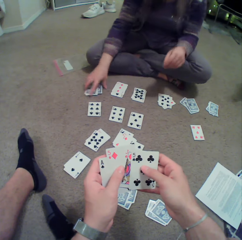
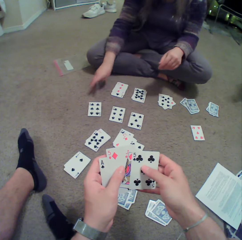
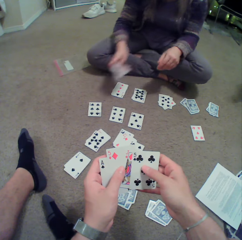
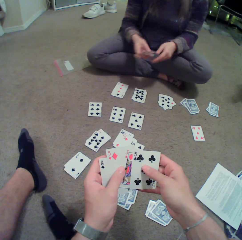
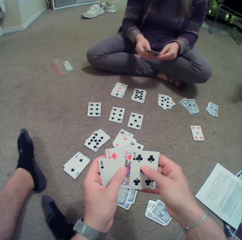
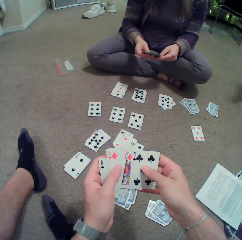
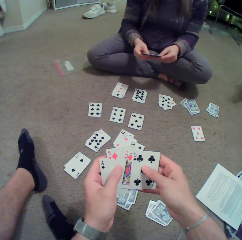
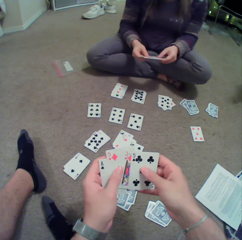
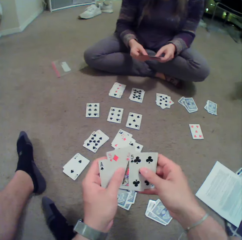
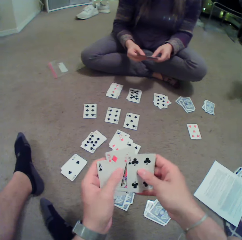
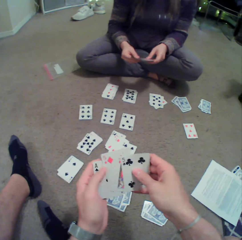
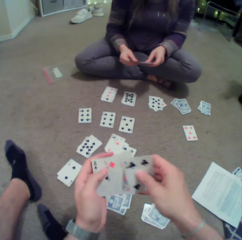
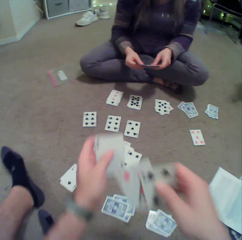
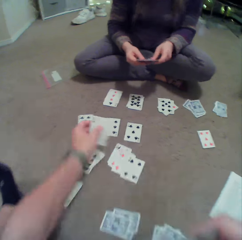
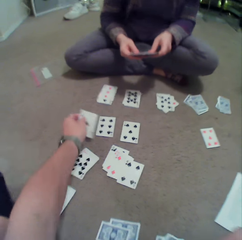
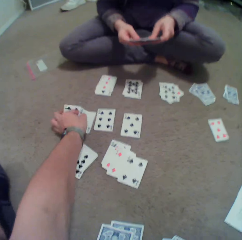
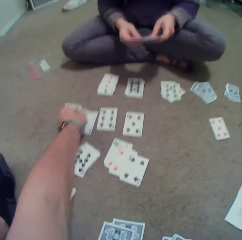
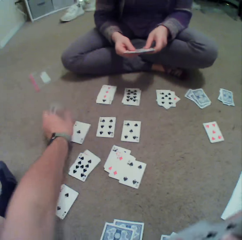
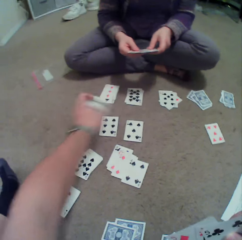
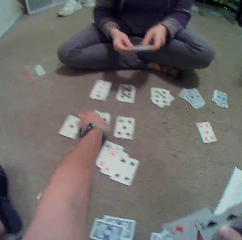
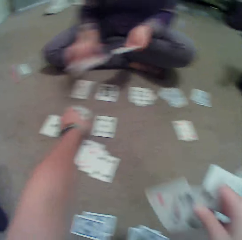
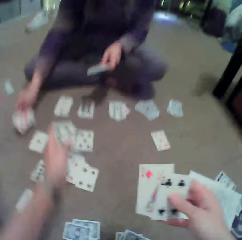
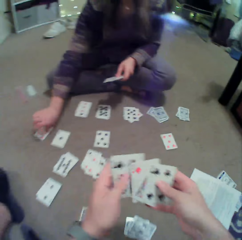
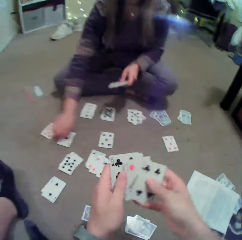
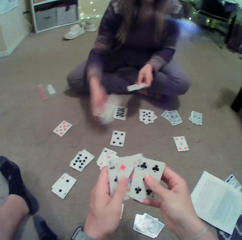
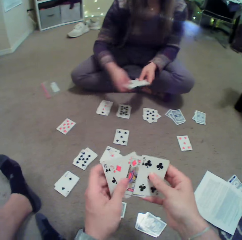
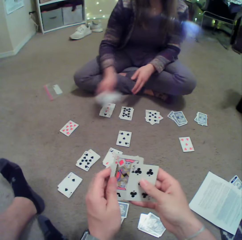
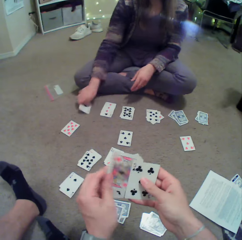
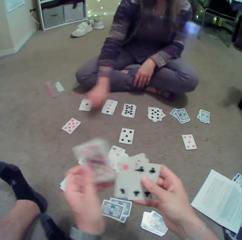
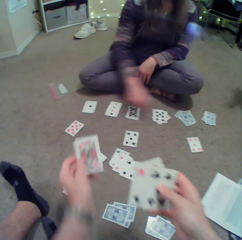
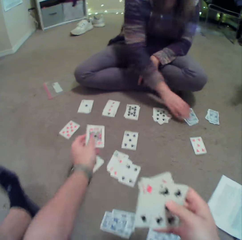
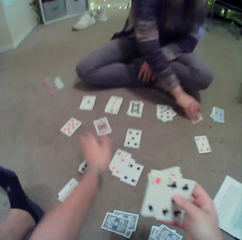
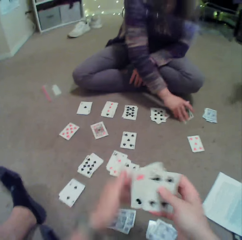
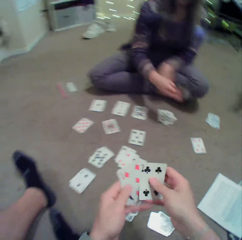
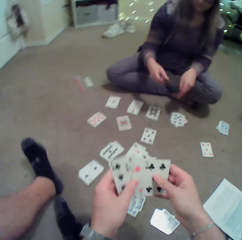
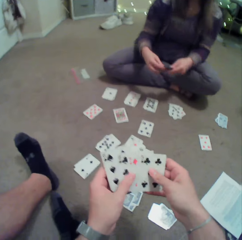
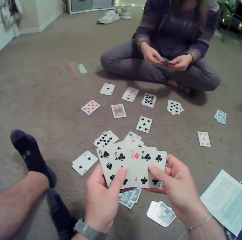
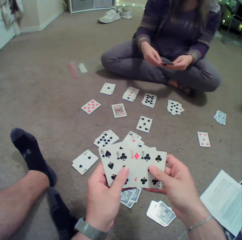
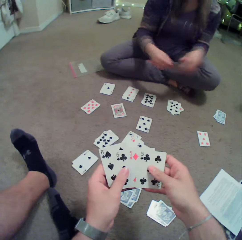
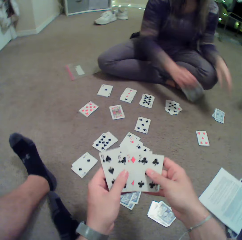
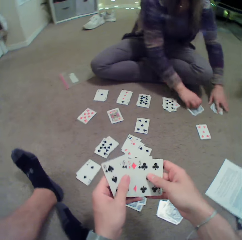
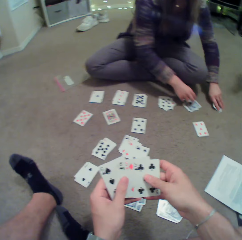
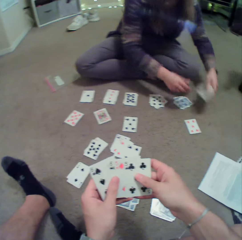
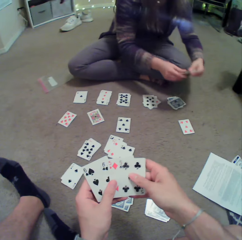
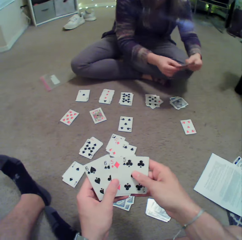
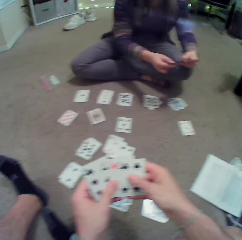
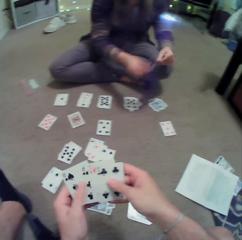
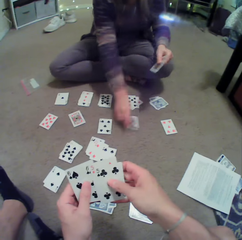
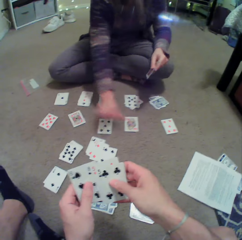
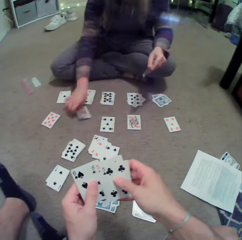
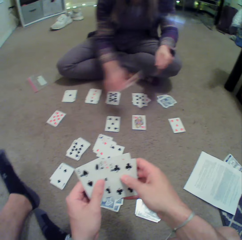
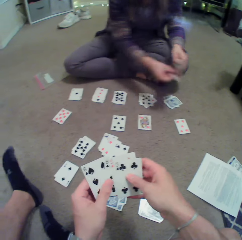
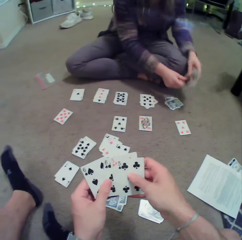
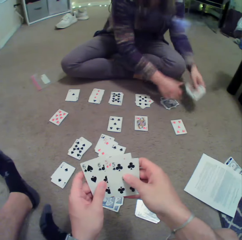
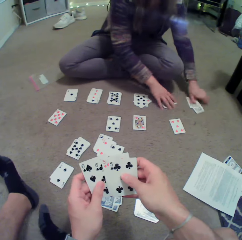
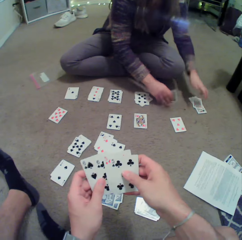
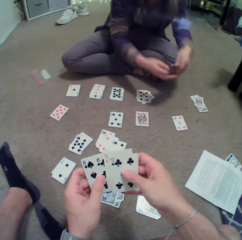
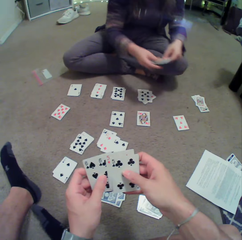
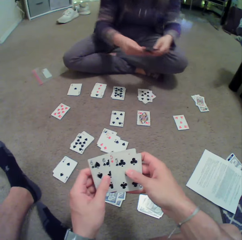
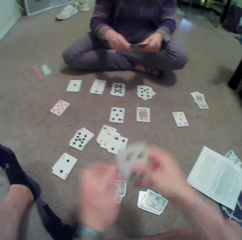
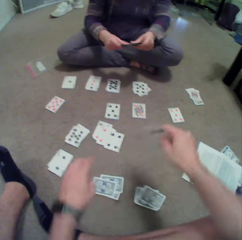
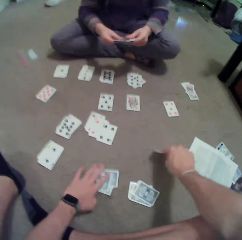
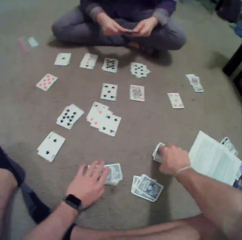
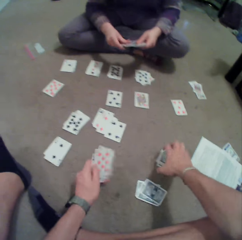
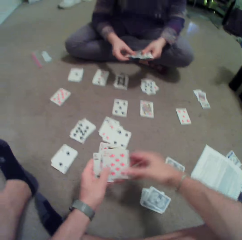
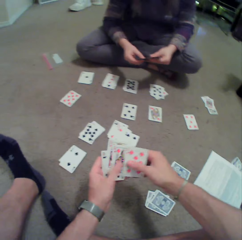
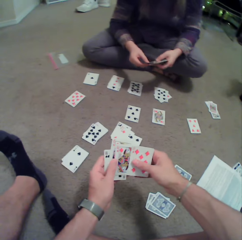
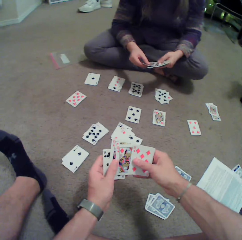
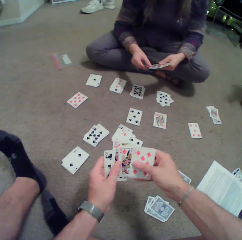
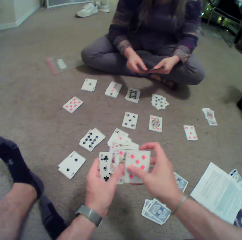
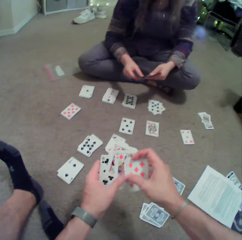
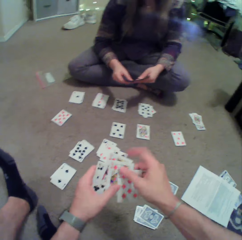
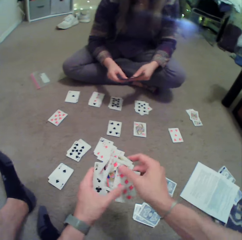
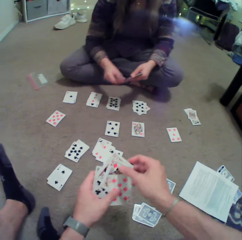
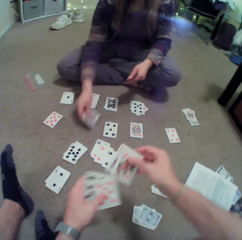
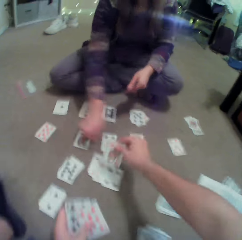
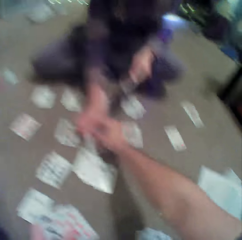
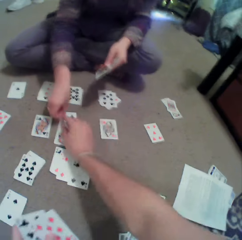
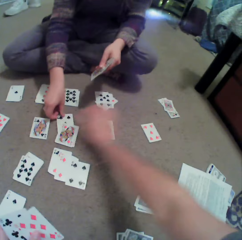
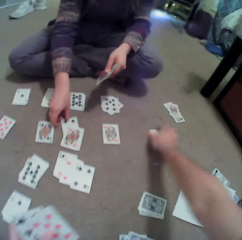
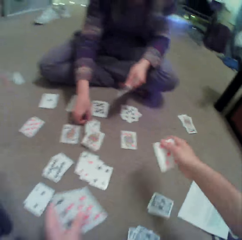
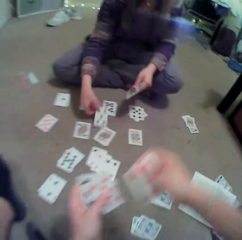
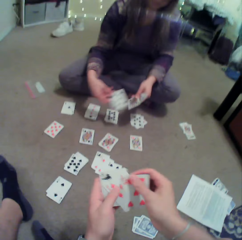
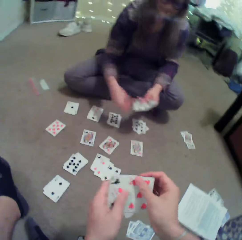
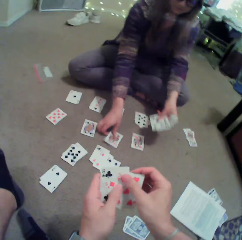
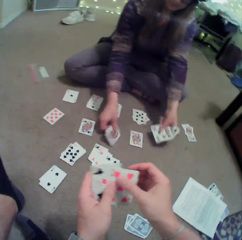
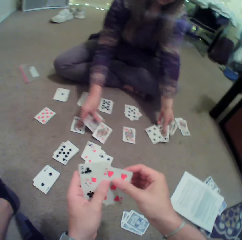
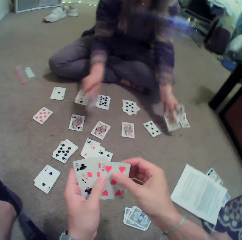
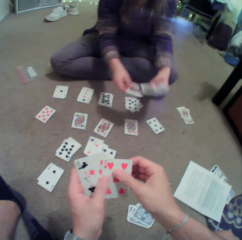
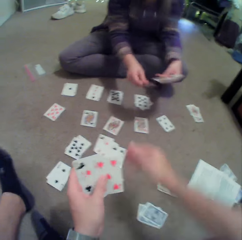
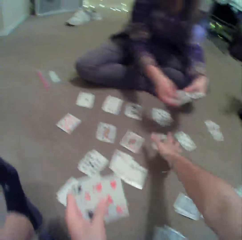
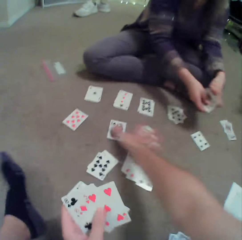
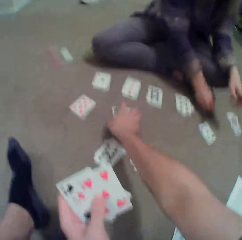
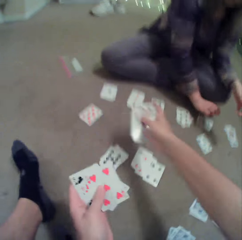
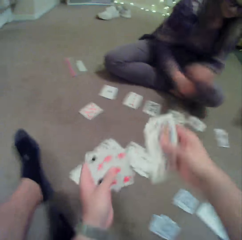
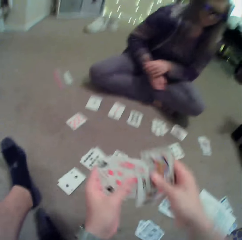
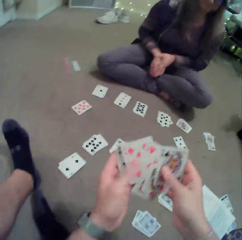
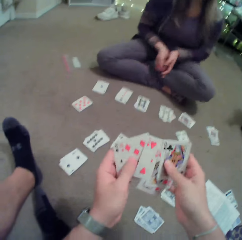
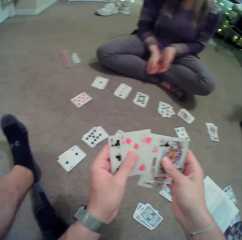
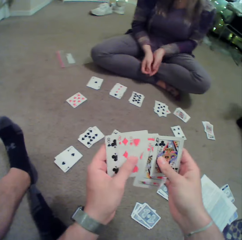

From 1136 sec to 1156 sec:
A lady picks cards on the floor and arranges the cards. The camera wearer puts the cards on the floor and picks the cards on the floor. The lady picks the cards on the floor and puts the cards on the floor. The camera wearer puts the cards on the floor. The lady picks the cards on the floor, puts the cards on the floor, picks the cards on the floor, puts the cards on the floor, picks the cards on the floor, puts the cards on the floor and picks the cards on the floor. The camera wearer puts a card on the floor, picks the cards on the floor, checks the cards, arranges the cards, puts the cards on the floor and picks the cards on the floor. The lady picks the cards on the floor, puts the cards on the floor and picks the cards on the floor. The camera wearer picks the cards on the floor.

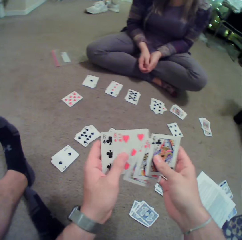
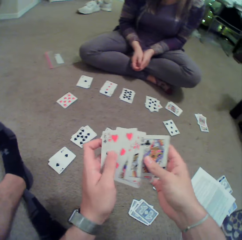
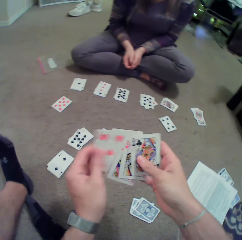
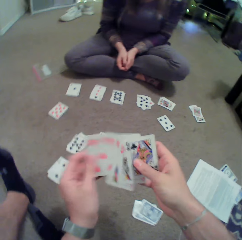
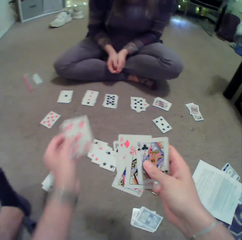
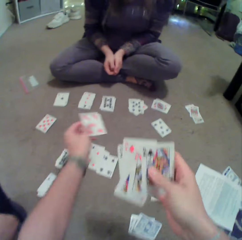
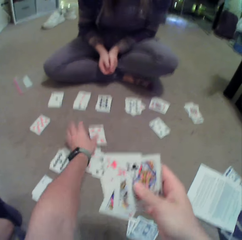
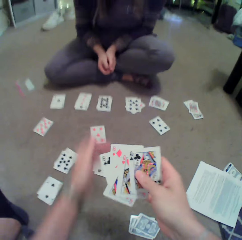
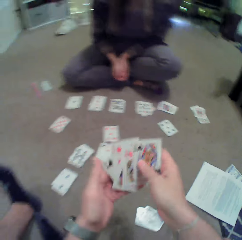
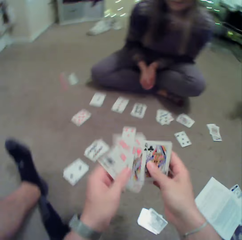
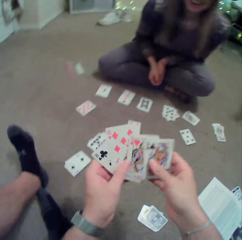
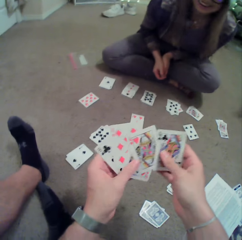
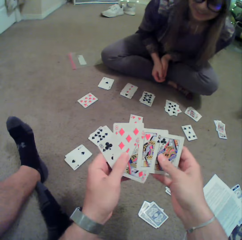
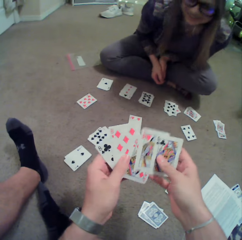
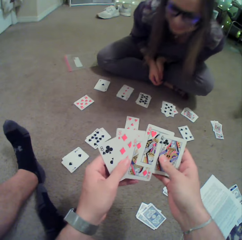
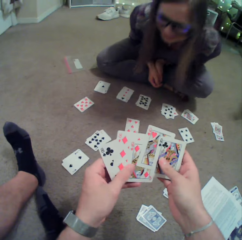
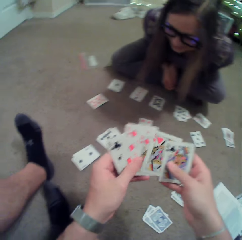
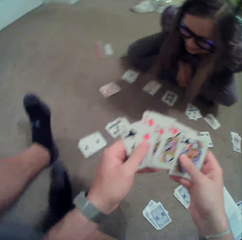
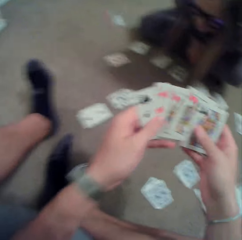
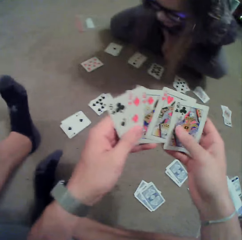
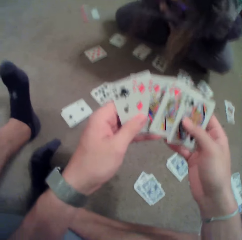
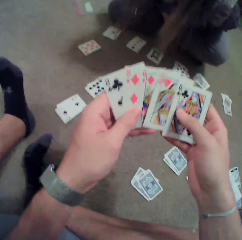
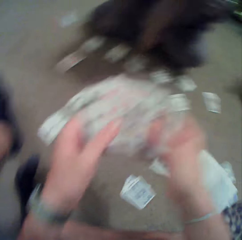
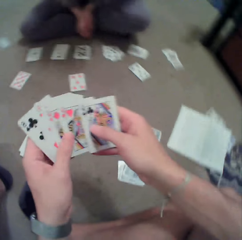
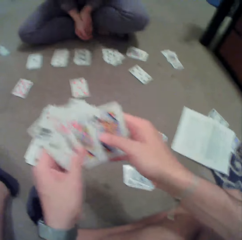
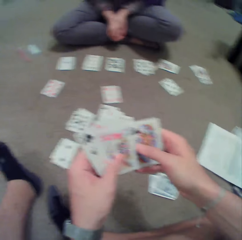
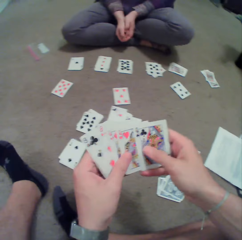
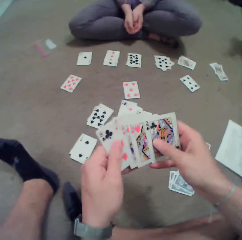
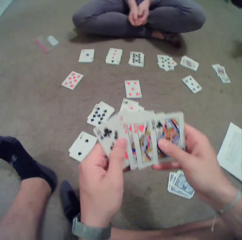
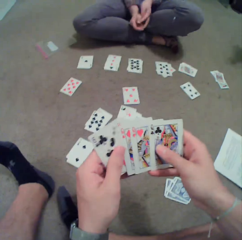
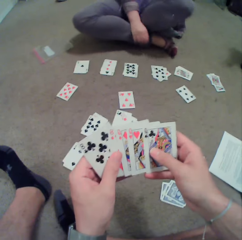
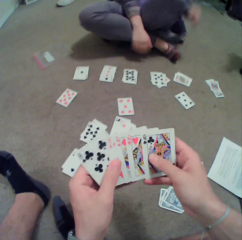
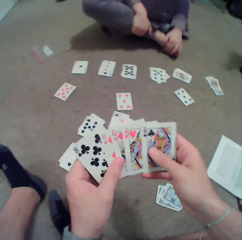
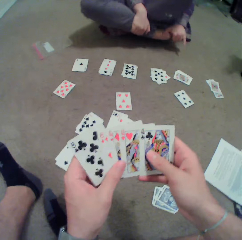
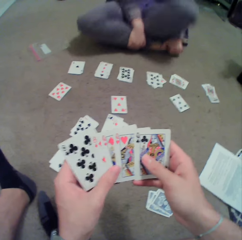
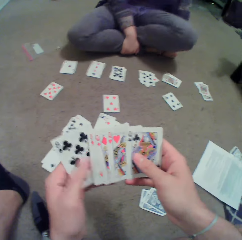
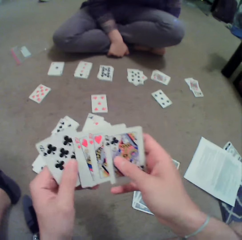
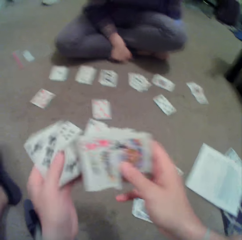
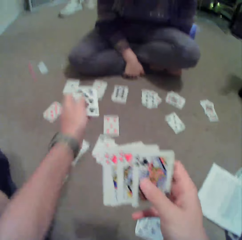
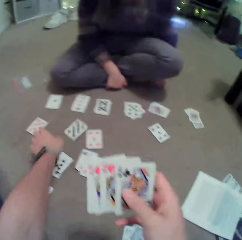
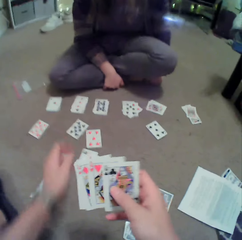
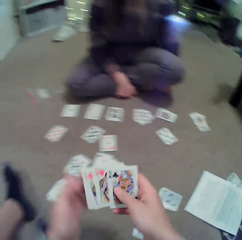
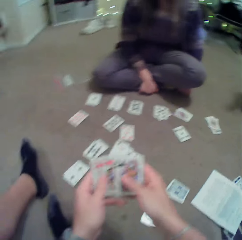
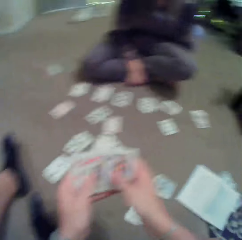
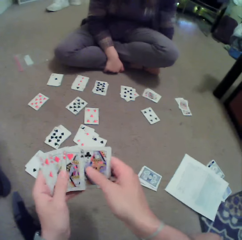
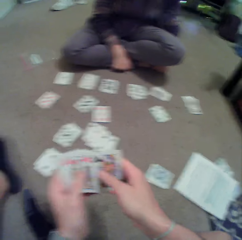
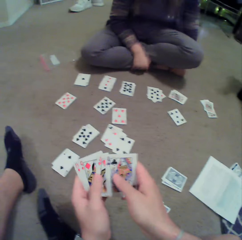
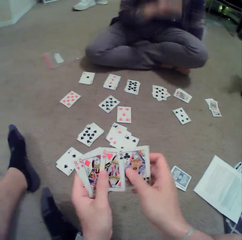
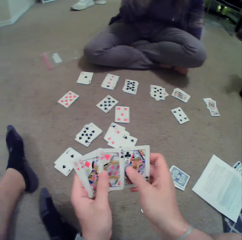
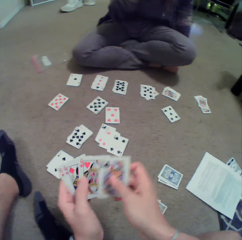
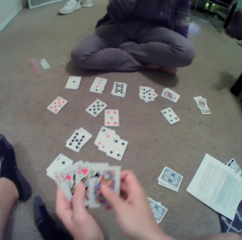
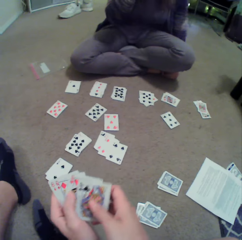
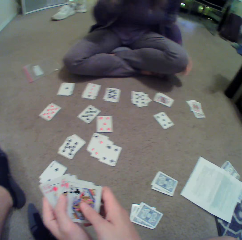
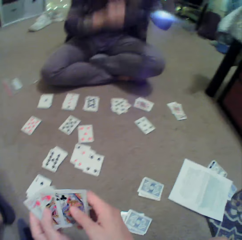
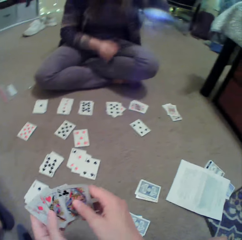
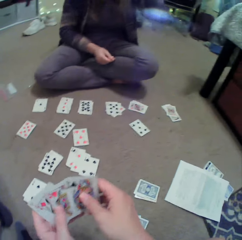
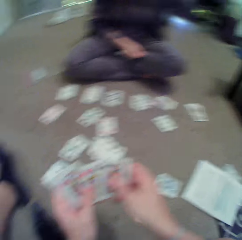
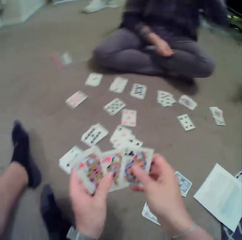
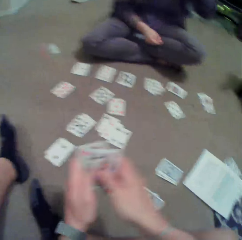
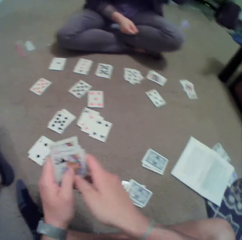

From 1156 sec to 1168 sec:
The camera wearer arranges cards, puts a card on the floor, arranges the cards and checks the cards. A person straightens a leg. The camera wearer throws the card on the floor, puts the card on the floor, arranges the cards and checks the cards.
